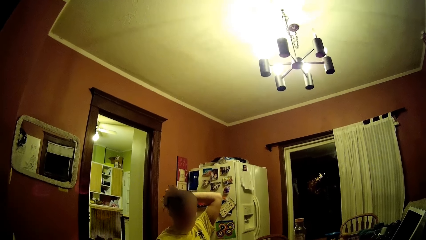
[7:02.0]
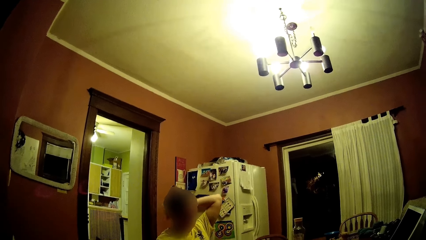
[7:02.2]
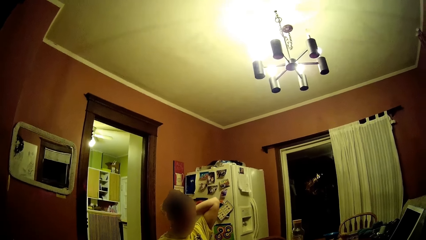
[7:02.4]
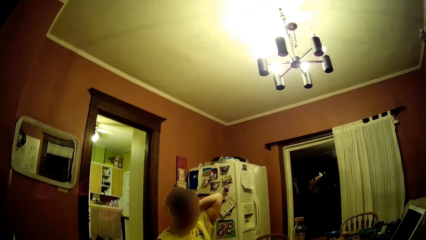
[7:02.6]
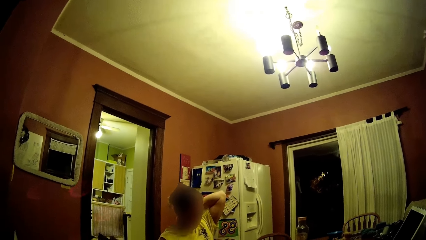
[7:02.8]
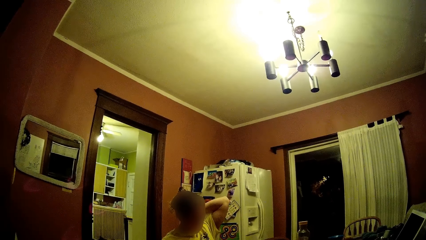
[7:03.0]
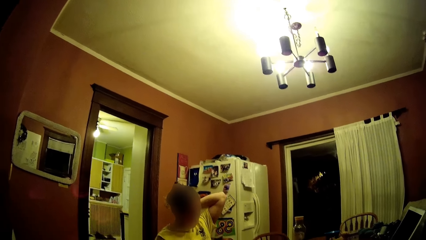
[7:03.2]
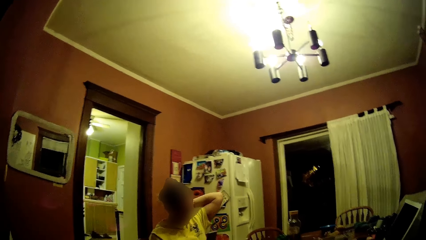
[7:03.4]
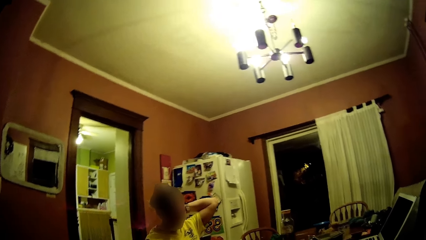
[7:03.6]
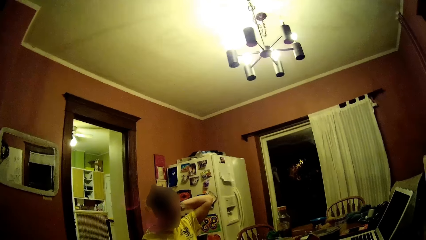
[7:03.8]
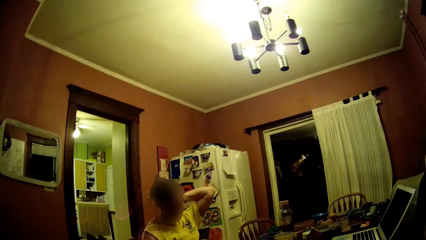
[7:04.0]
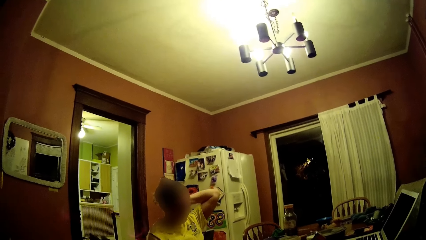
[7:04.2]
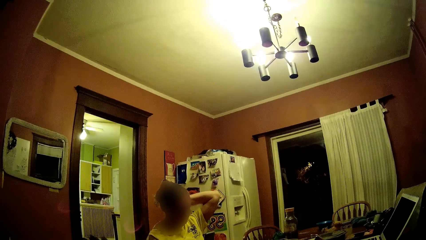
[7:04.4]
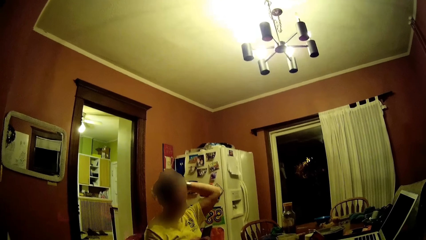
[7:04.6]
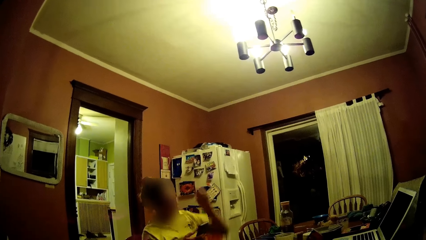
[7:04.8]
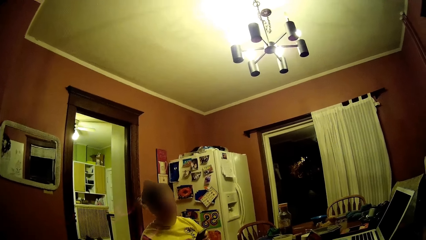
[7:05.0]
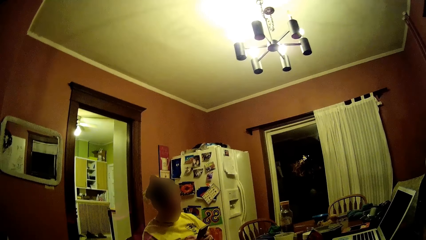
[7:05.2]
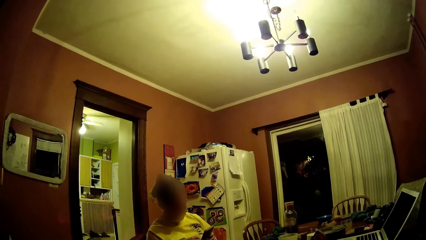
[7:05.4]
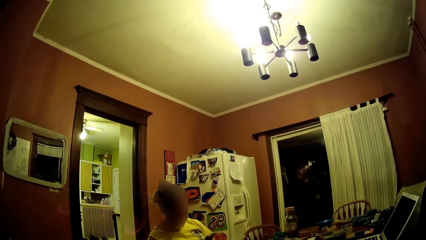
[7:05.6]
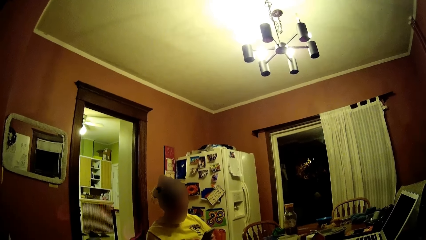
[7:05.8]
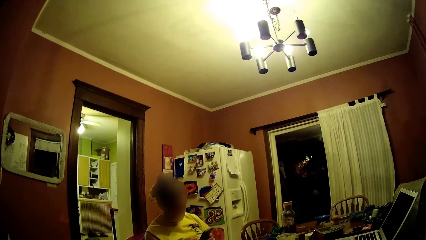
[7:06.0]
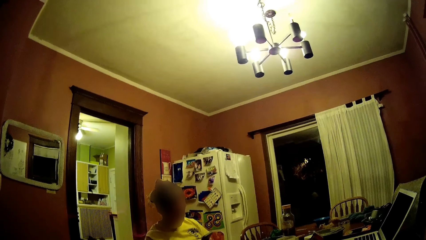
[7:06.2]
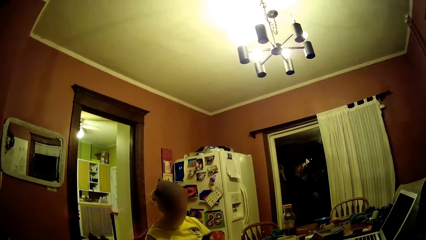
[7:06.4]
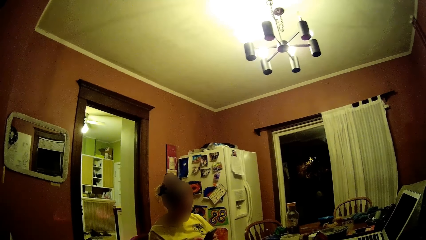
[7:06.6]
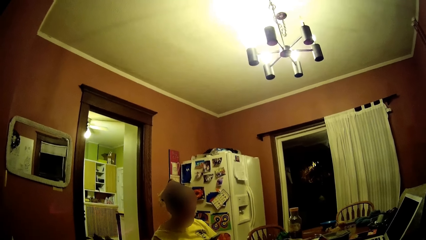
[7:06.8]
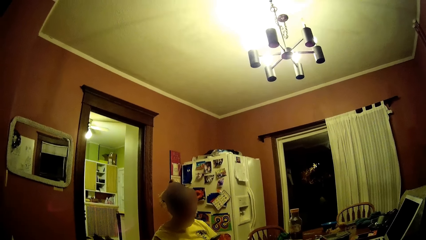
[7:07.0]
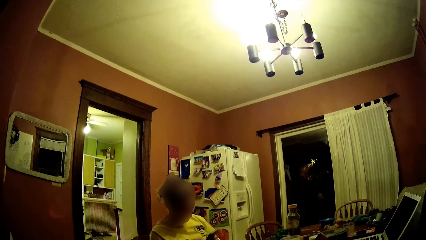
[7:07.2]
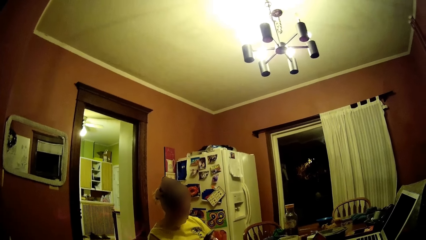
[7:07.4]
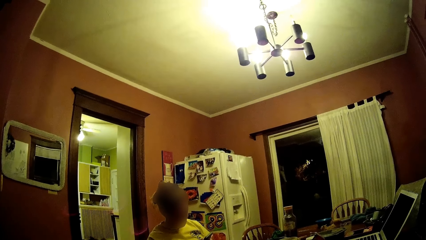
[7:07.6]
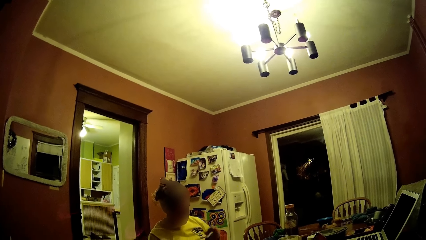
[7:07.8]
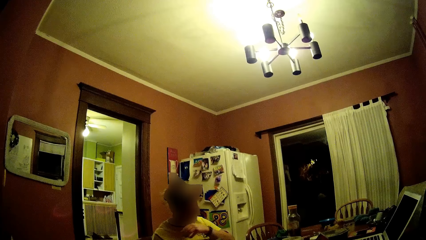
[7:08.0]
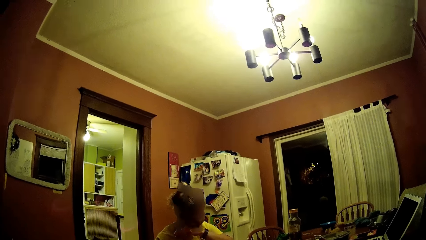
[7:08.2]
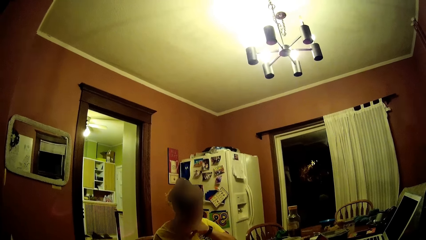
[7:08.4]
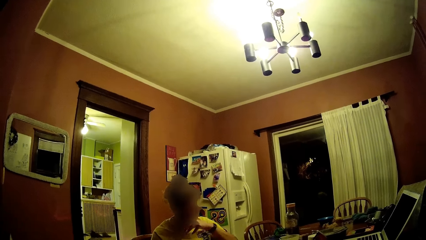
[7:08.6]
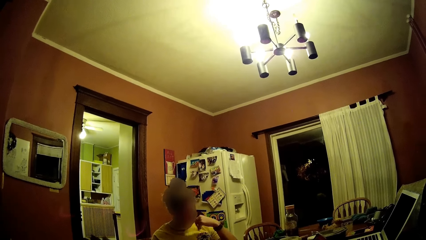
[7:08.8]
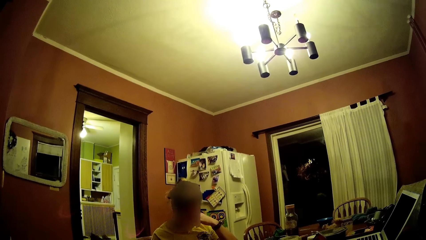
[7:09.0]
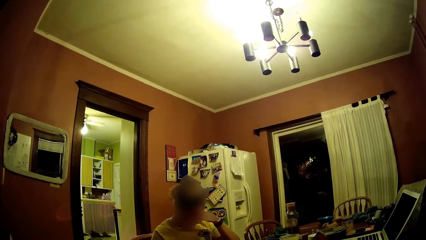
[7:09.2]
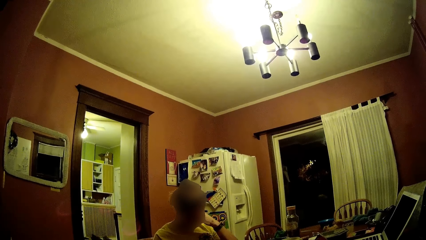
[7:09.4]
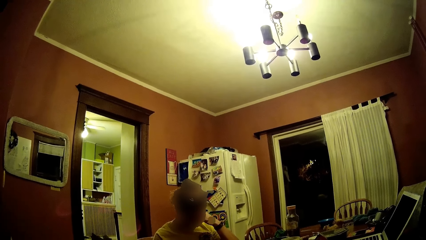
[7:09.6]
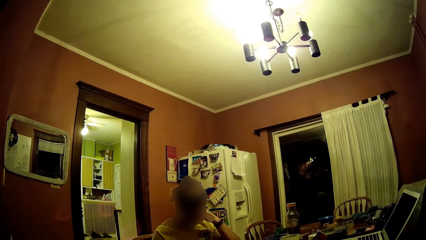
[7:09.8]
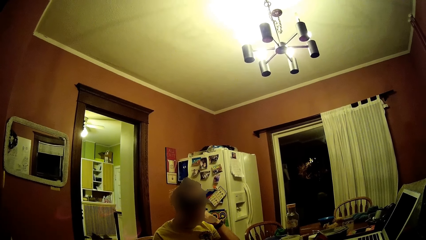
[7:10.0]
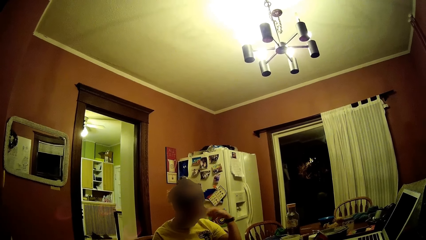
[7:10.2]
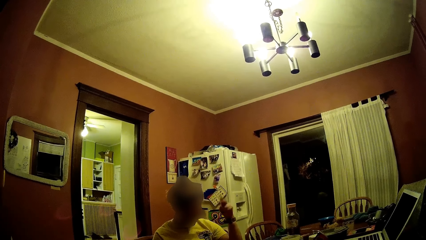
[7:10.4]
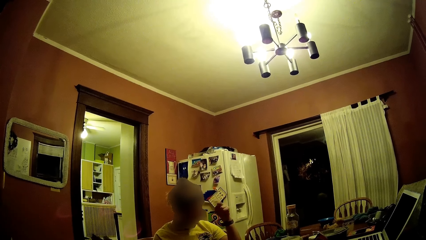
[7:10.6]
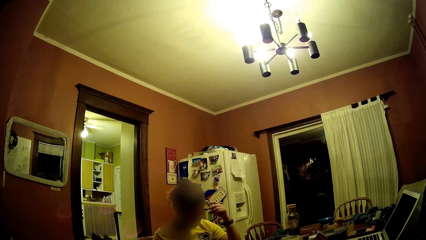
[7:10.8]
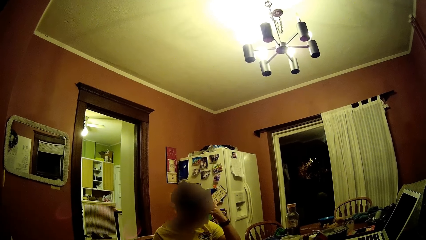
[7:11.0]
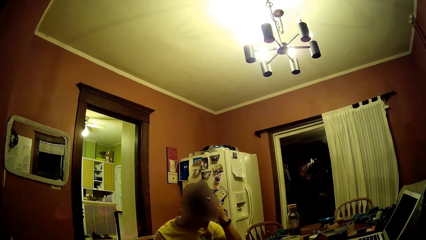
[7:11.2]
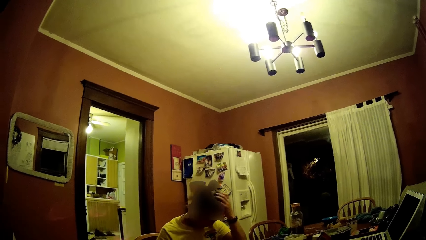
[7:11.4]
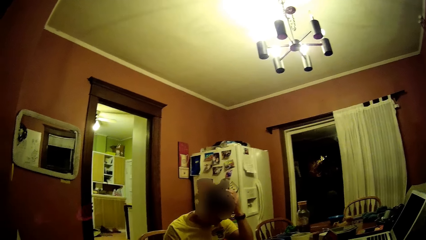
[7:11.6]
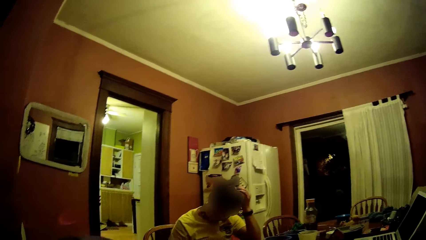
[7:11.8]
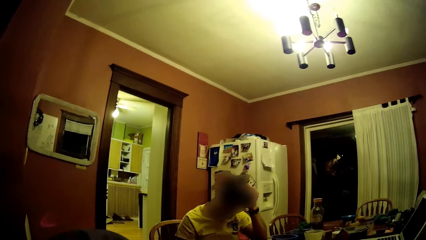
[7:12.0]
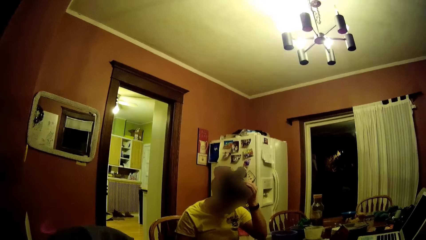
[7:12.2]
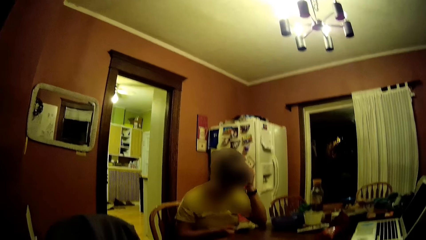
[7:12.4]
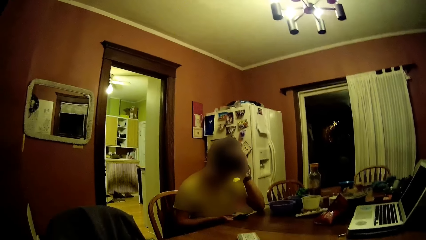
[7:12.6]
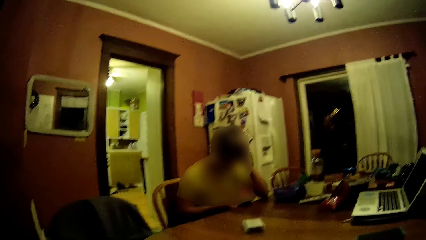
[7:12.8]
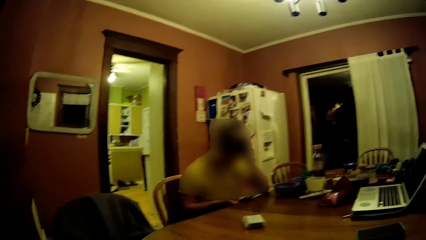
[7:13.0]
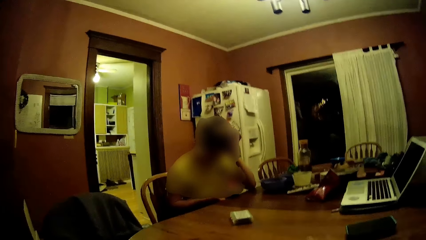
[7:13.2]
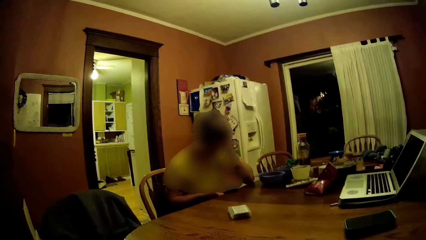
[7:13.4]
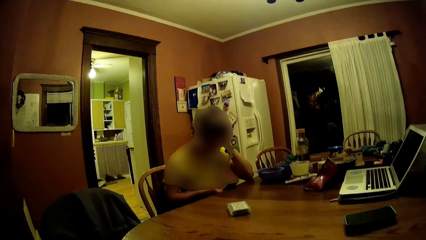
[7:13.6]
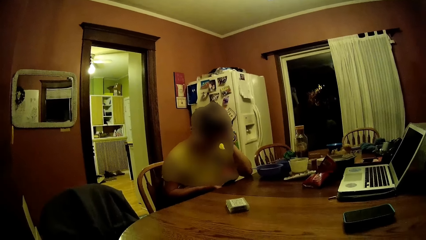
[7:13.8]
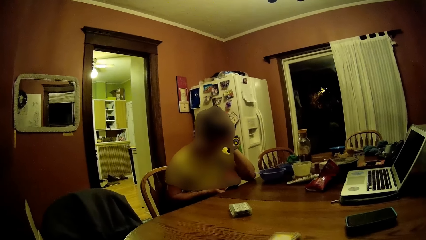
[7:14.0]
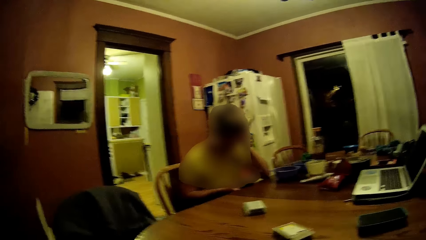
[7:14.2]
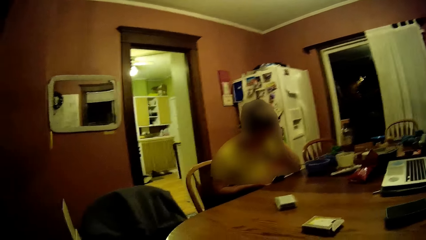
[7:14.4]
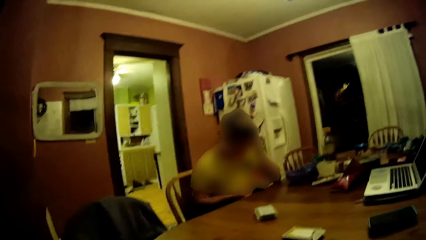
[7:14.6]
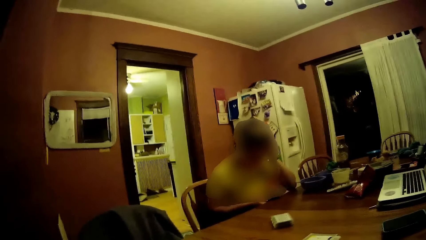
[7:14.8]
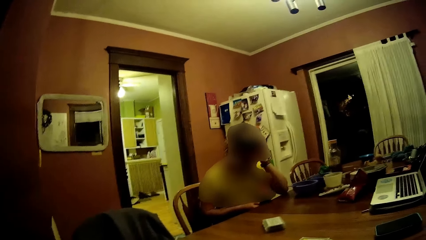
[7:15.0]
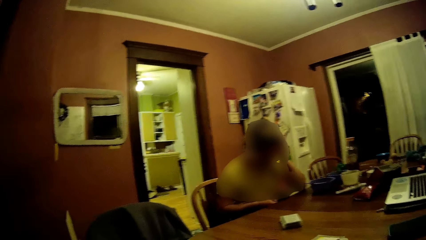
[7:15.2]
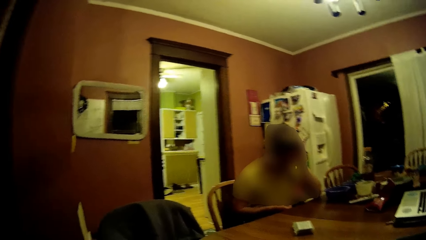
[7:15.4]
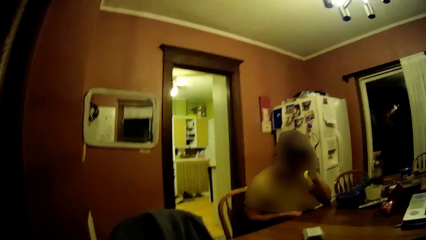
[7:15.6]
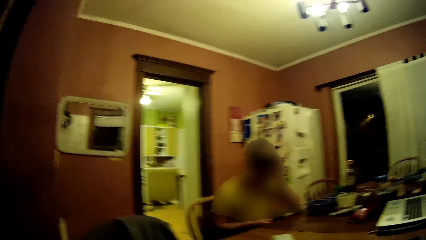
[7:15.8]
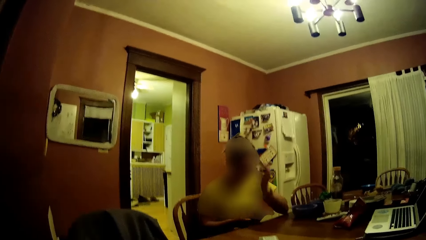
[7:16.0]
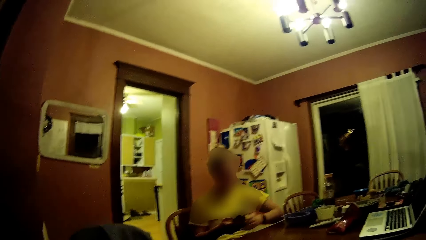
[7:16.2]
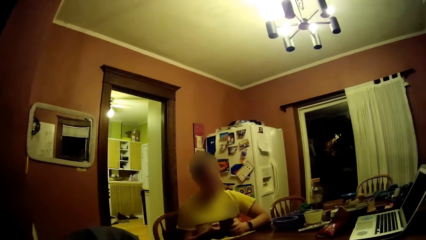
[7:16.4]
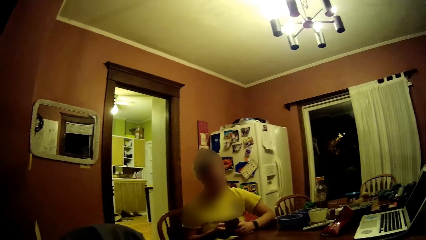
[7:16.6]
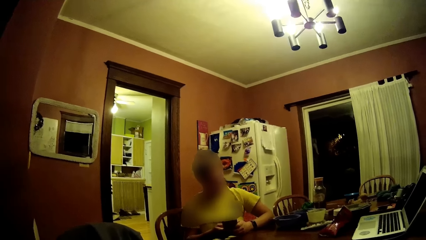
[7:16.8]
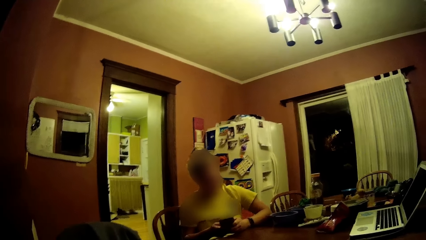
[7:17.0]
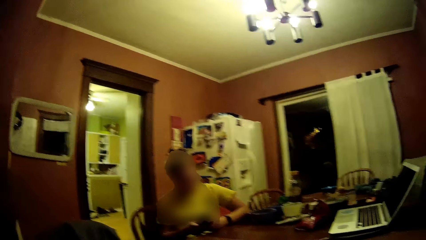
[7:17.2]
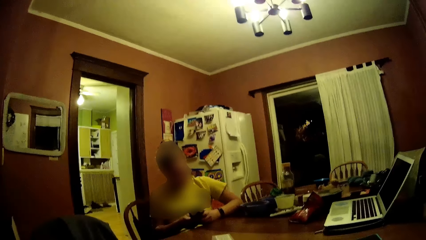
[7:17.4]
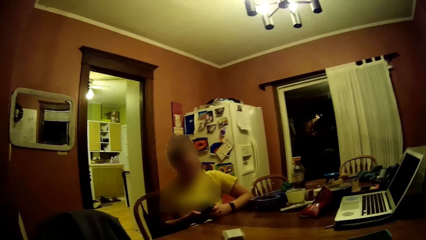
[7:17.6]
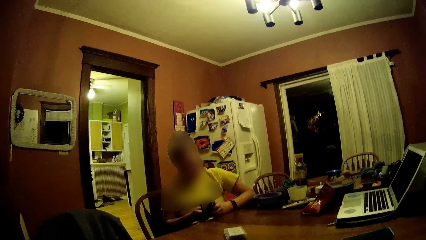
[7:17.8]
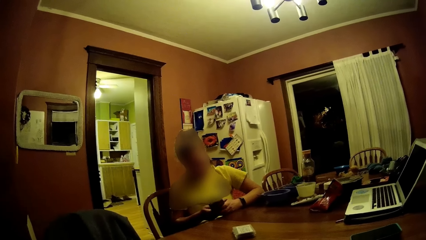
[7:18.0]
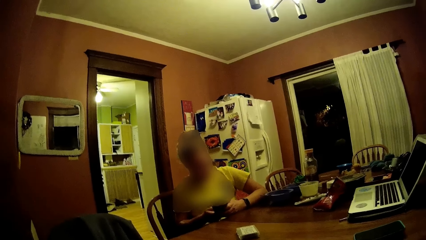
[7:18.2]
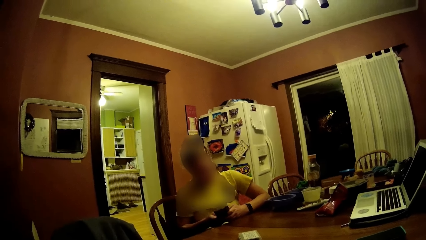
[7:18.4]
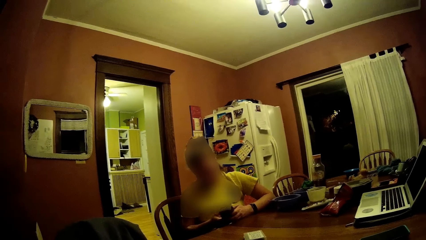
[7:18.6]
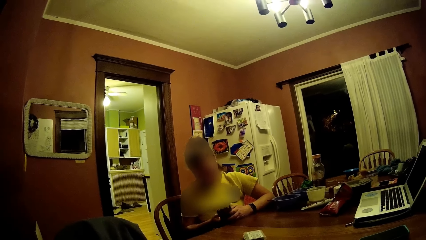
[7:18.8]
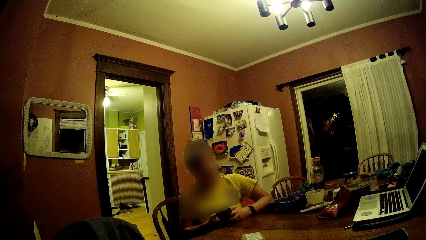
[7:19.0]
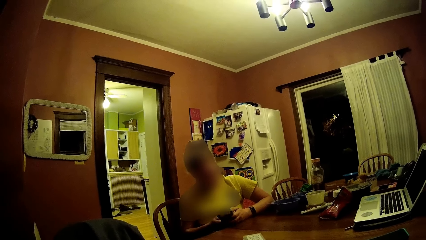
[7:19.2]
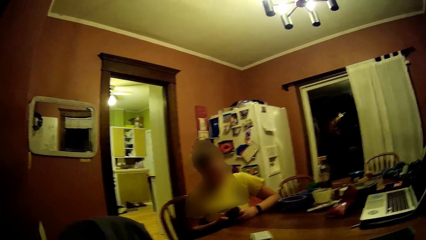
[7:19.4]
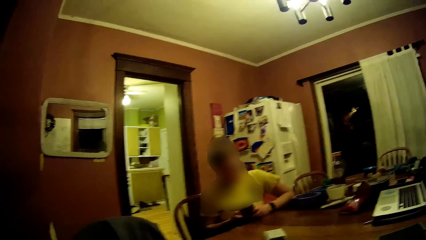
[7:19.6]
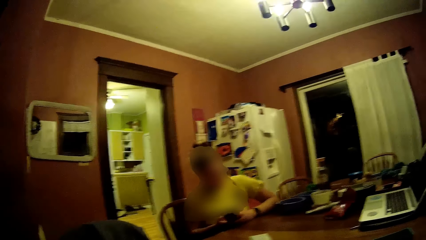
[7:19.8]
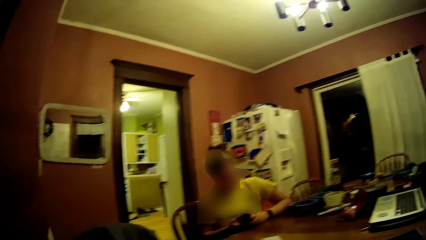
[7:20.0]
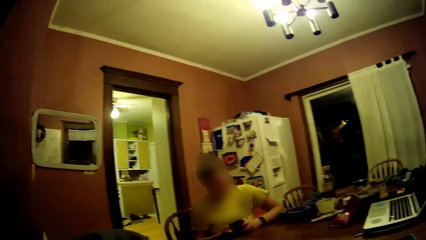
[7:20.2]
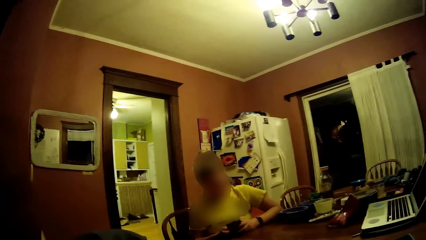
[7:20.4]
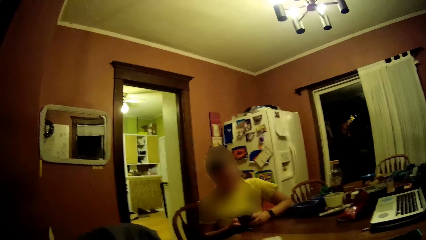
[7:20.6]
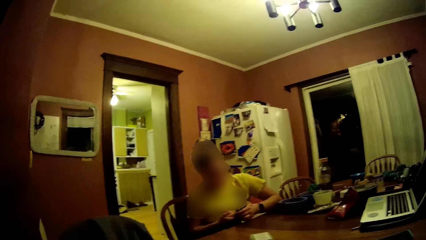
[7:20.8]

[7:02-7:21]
The camera wearer puts a pack of cards on the table with his right hand. A person uses the phone.
